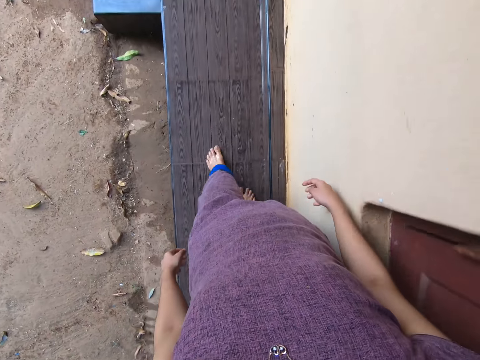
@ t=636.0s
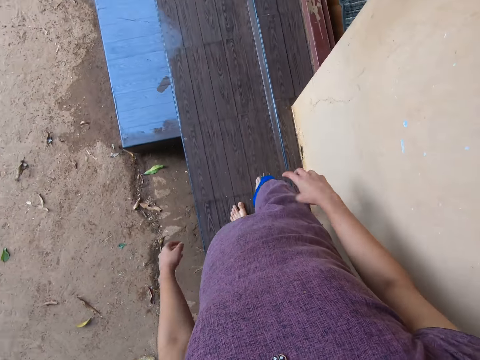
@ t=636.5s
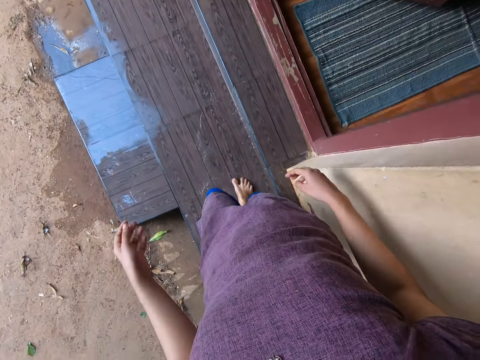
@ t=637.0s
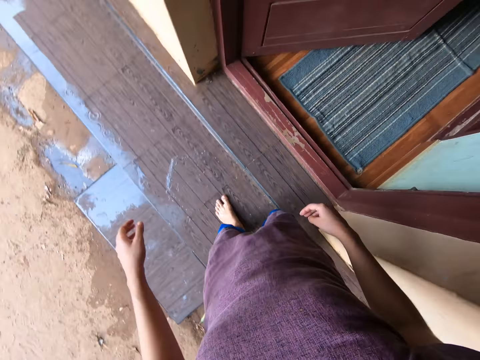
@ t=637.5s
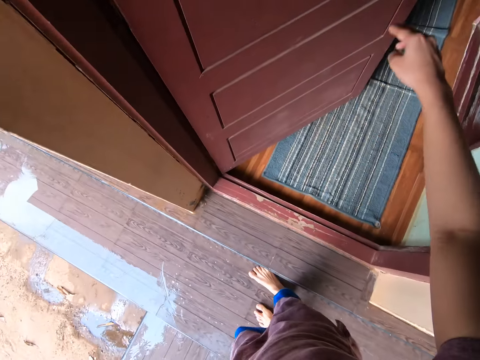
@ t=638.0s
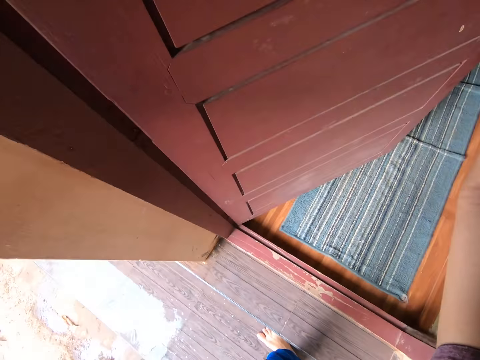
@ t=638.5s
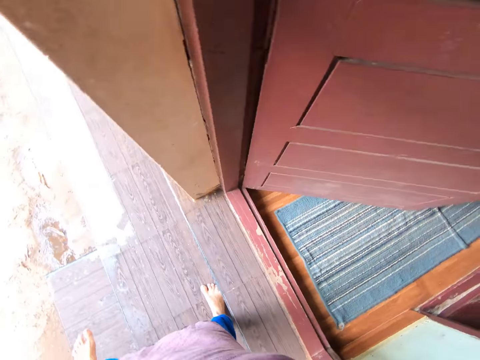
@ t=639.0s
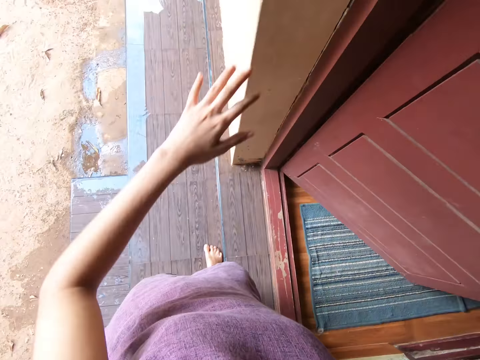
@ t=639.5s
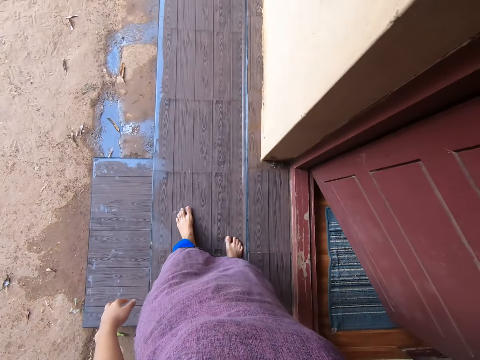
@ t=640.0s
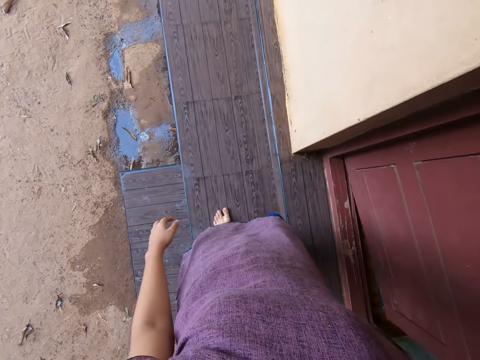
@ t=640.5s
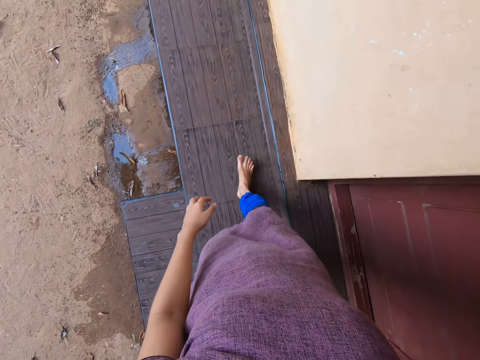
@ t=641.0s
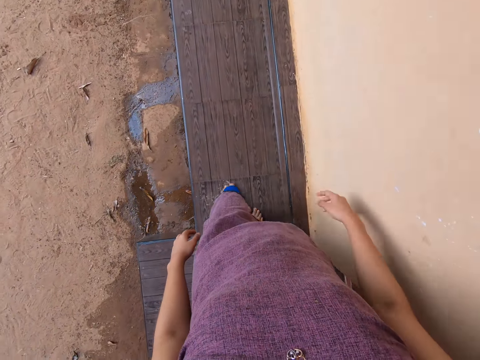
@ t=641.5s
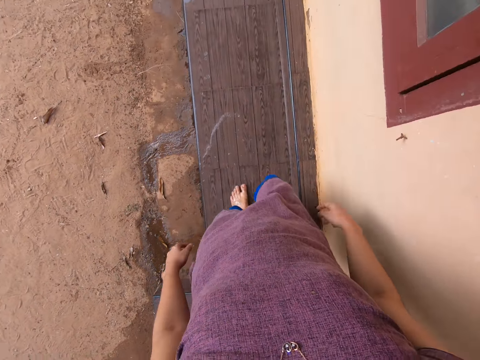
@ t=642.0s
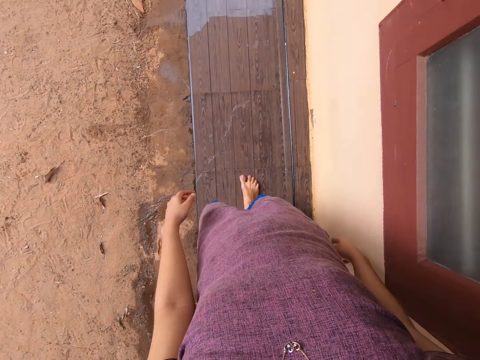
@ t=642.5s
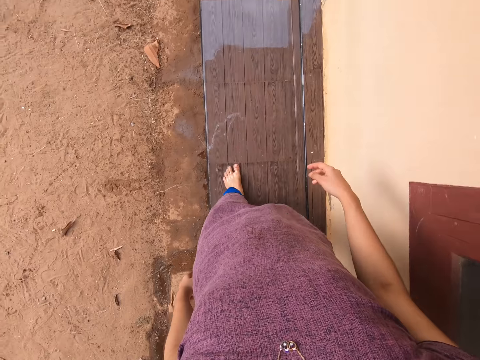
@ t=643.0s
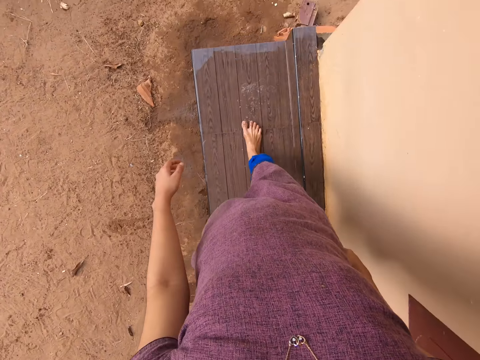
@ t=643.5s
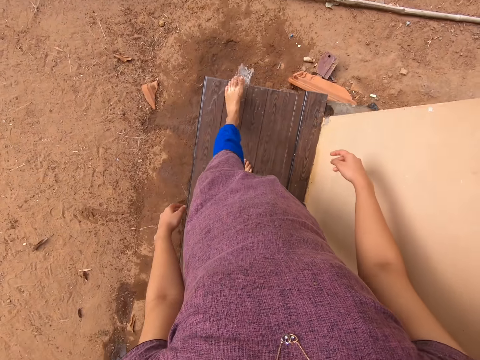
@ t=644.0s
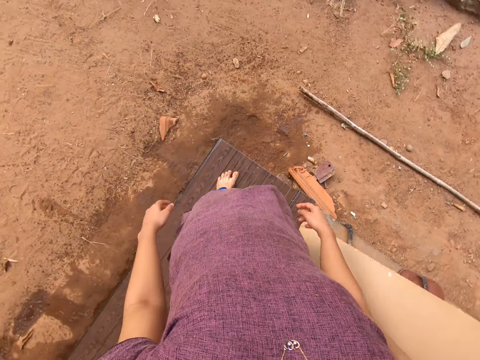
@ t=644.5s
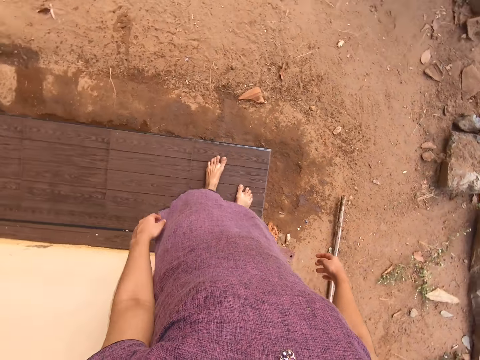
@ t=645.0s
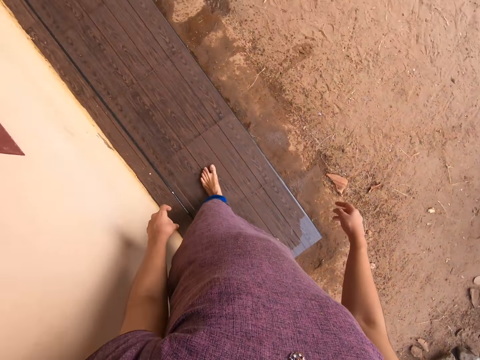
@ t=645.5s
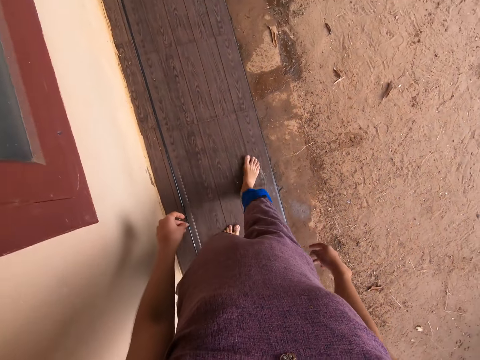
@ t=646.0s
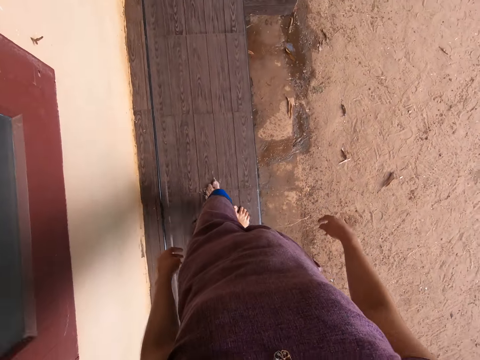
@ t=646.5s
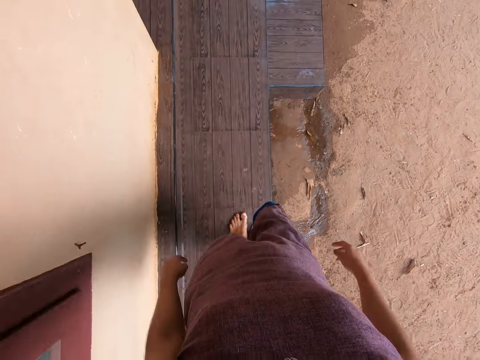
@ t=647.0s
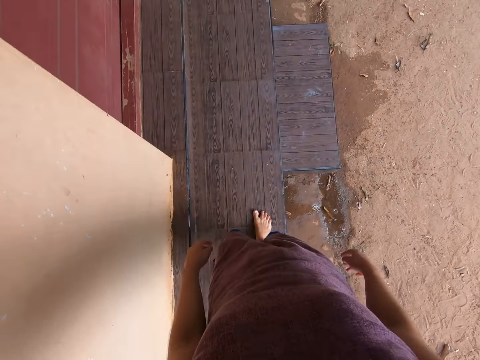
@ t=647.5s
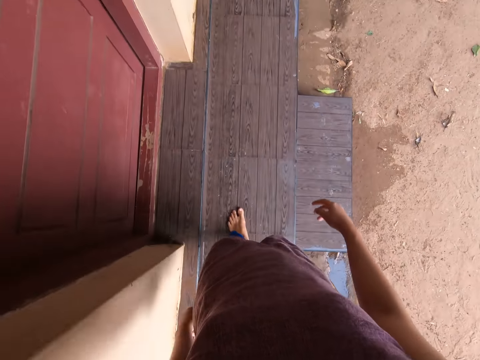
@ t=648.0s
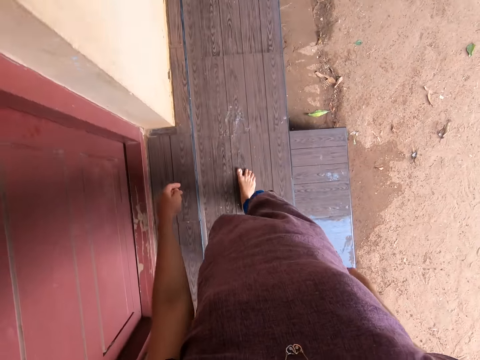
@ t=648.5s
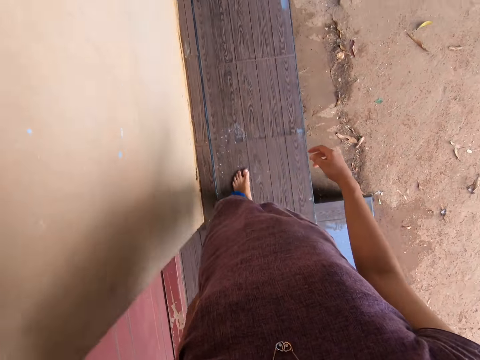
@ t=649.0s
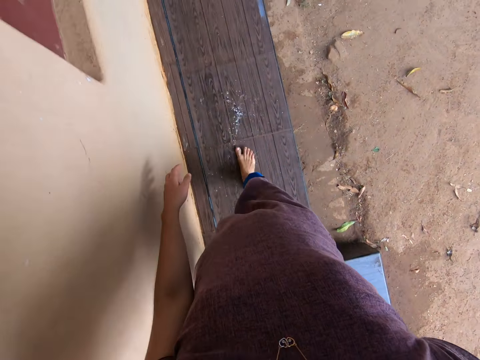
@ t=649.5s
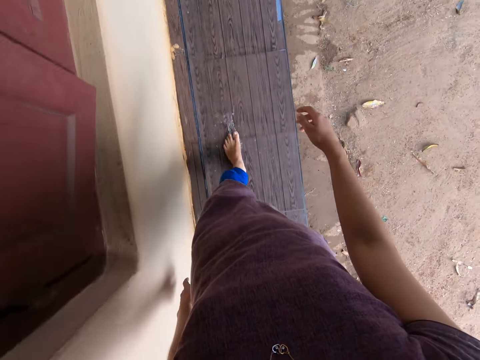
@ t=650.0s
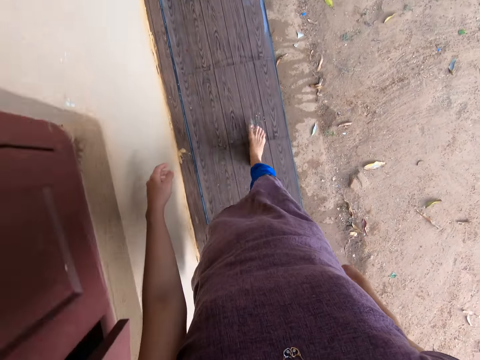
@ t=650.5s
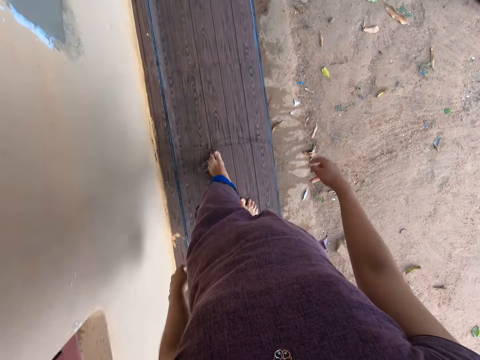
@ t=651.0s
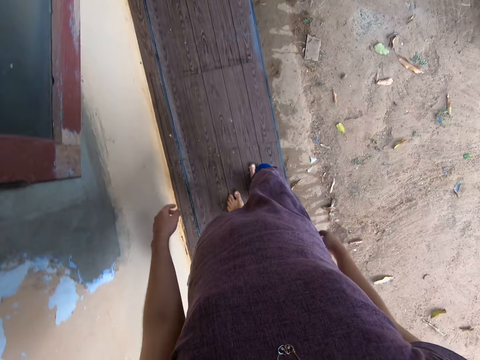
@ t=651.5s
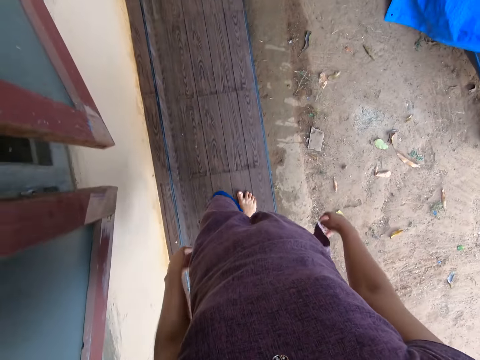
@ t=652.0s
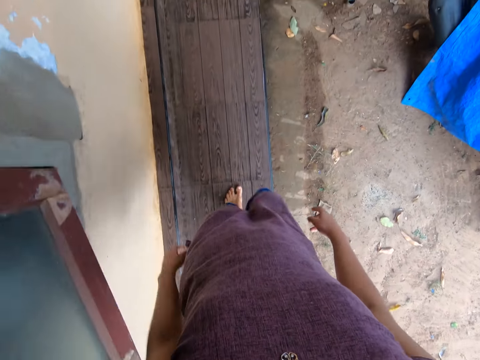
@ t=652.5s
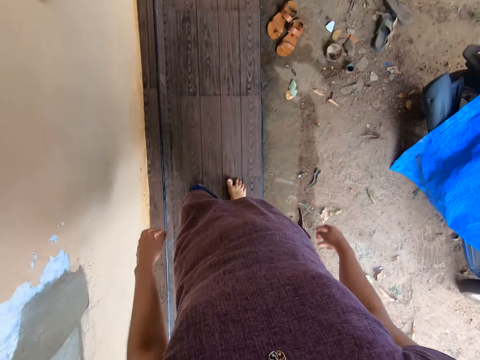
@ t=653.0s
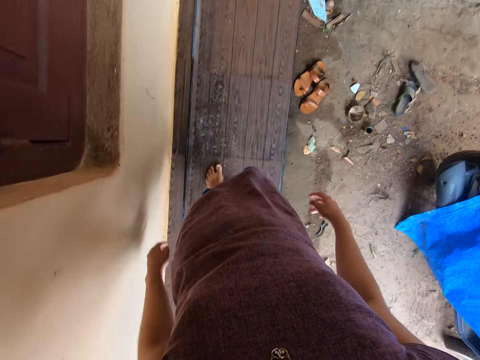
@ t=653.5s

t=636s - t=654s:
The camera wearer shuts a door with her right hand. She kicks off the water on the staircase with her feet. She walks around the compound repeatedly.

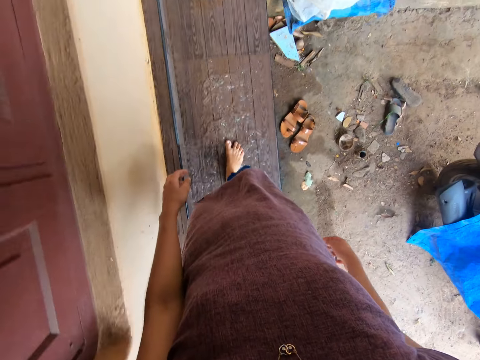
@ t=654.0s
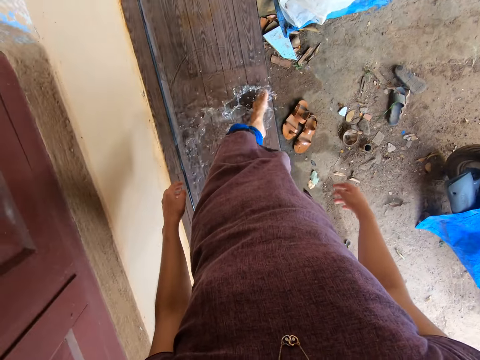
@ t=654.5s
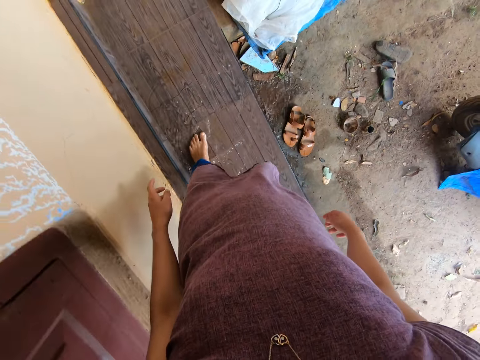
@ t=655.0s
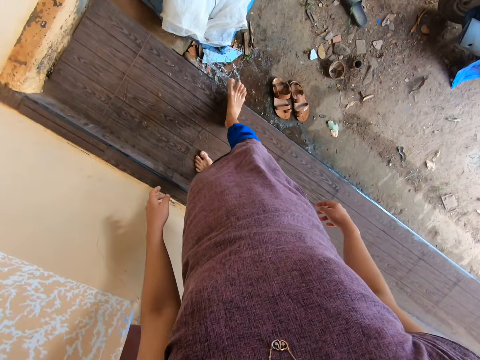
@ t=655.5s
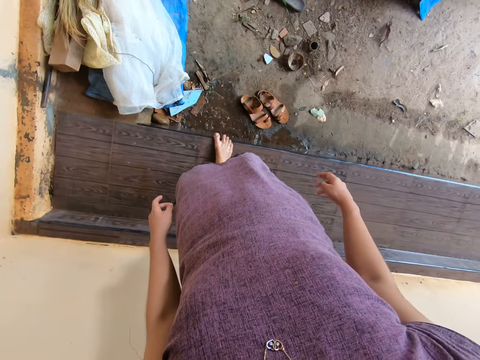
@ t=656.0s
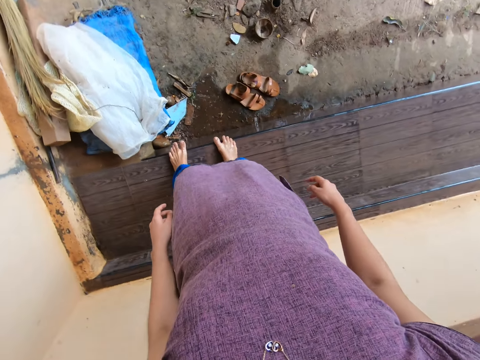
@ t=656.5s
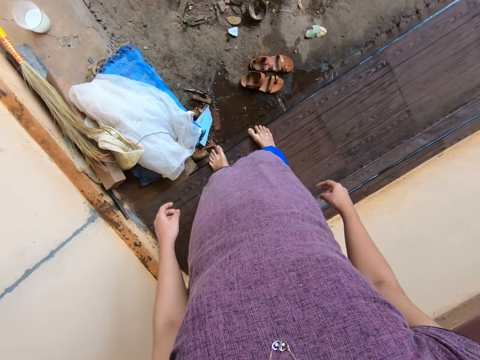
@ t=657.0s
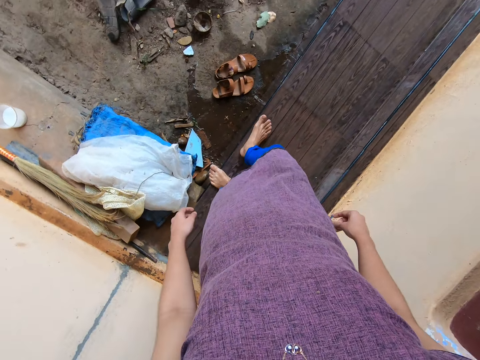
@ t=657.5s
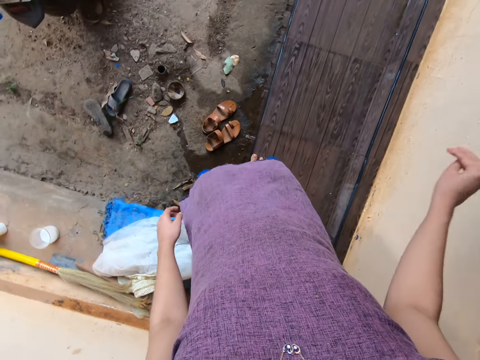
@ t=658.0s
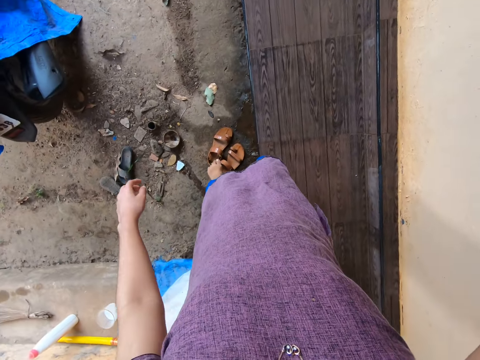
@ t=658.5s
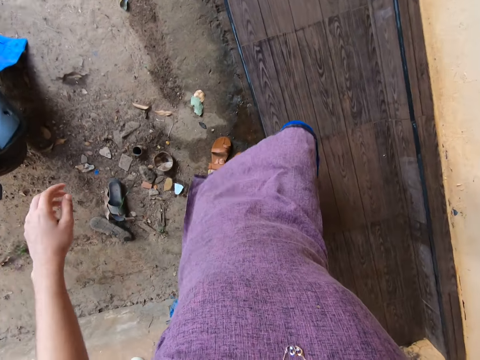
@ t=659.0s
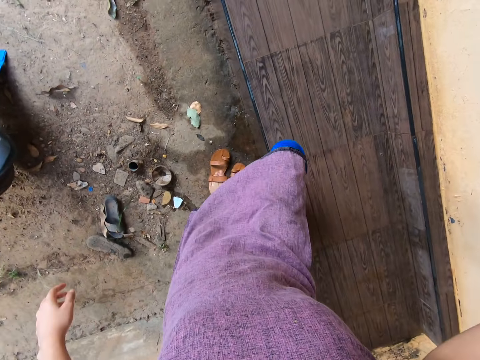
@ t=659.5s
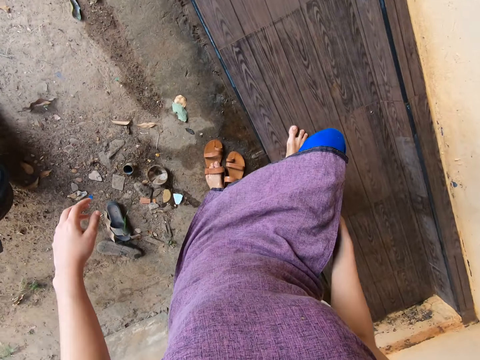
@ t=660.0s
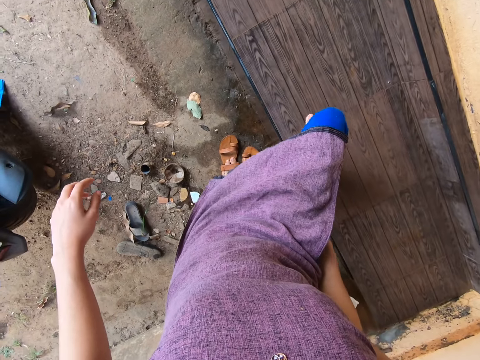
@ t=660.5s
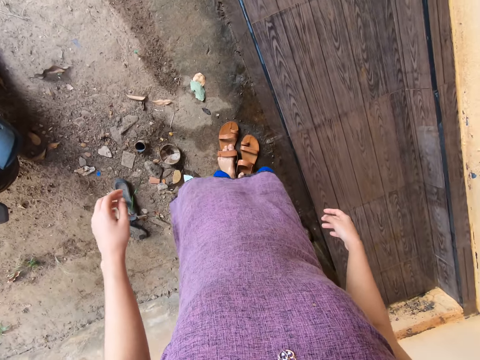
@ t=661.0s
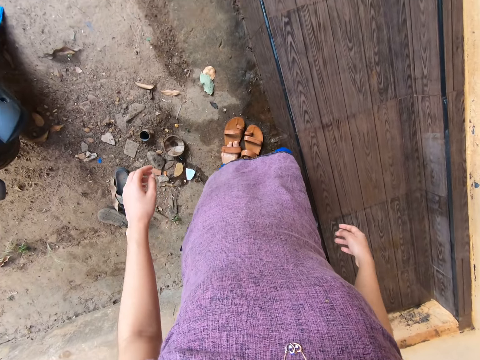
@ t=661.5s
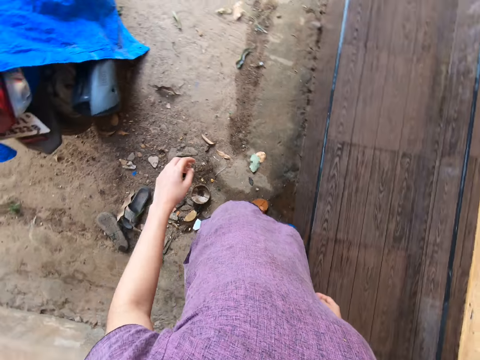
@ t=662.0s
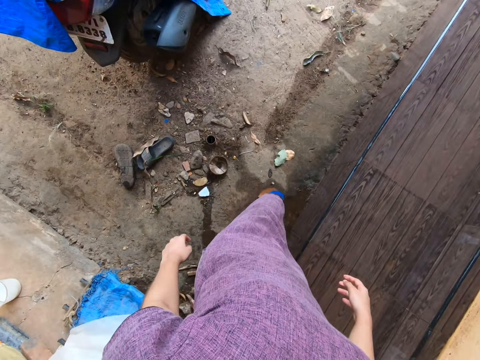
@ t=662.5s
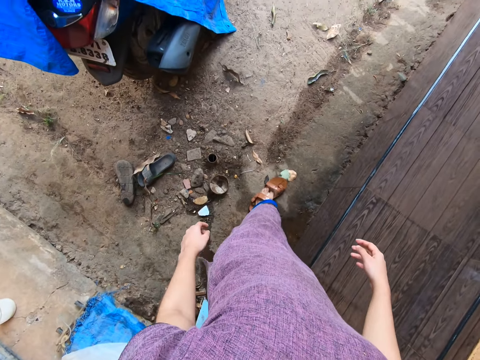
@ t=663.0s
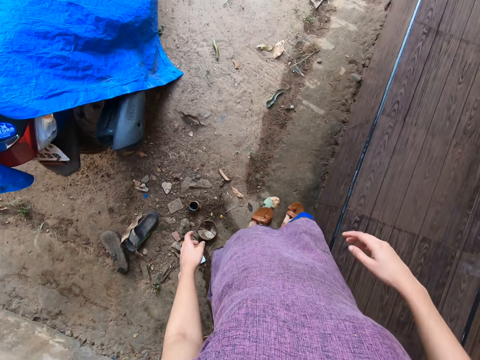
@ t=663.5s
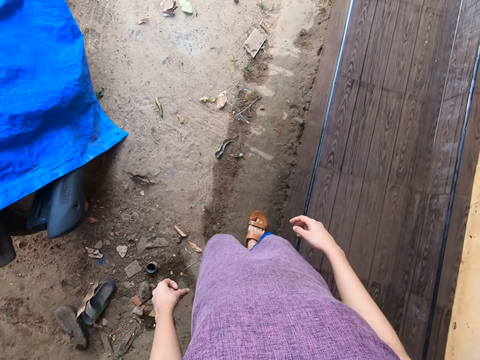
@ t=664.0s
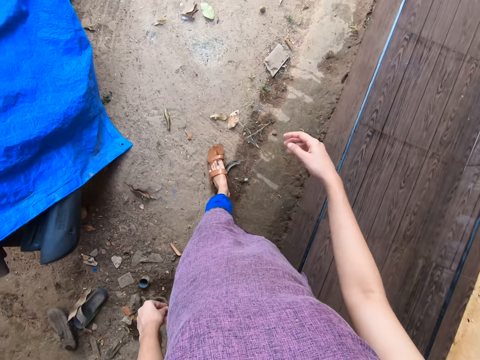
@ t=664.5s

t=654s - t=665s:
The camera wearer walks around the compound. She walks around the compound again. She steps down from the staircase. She wears the sandal on her left foot. She walks around the compound. She wears the sandal on her right foot.
